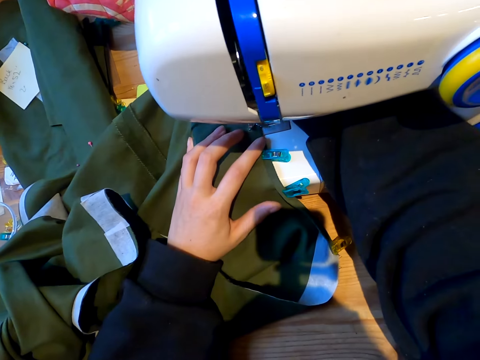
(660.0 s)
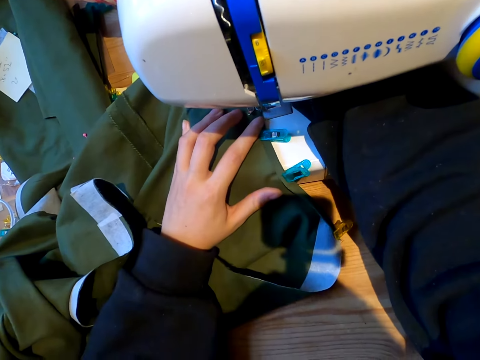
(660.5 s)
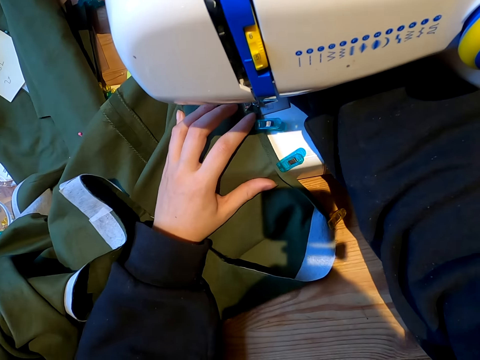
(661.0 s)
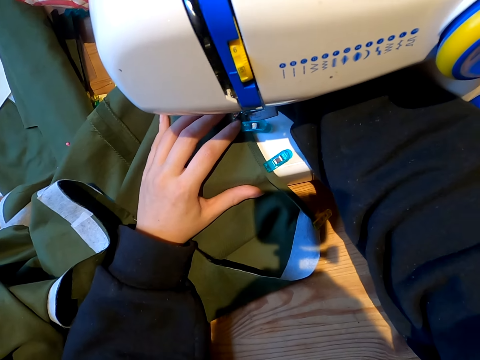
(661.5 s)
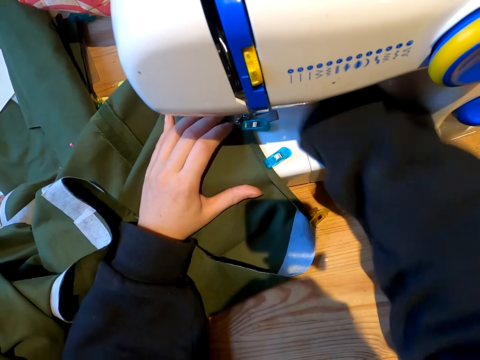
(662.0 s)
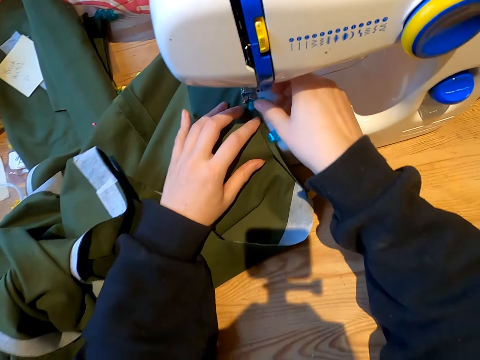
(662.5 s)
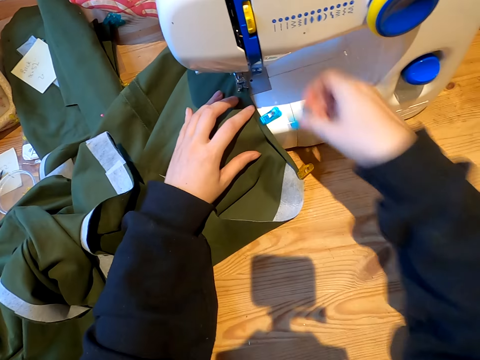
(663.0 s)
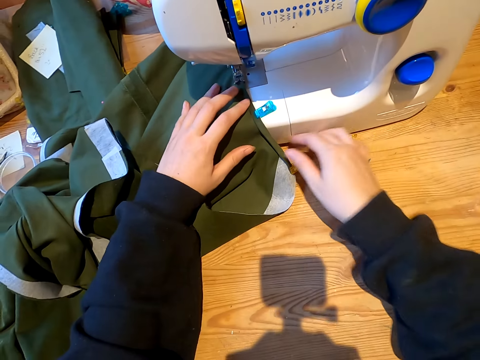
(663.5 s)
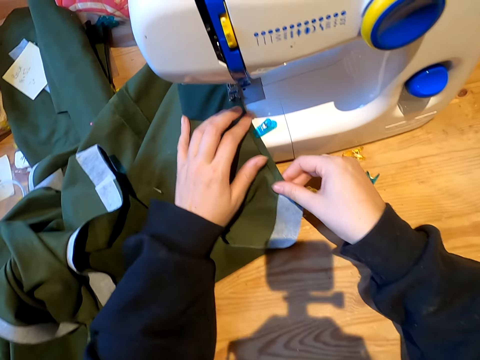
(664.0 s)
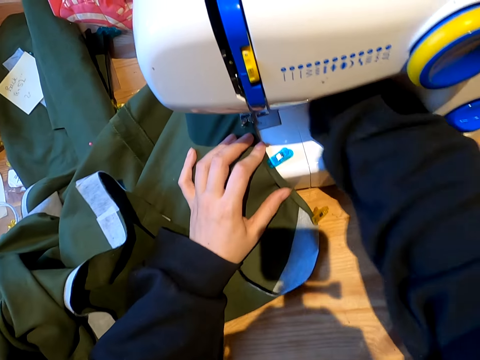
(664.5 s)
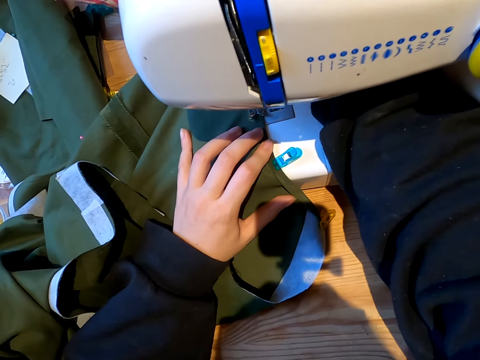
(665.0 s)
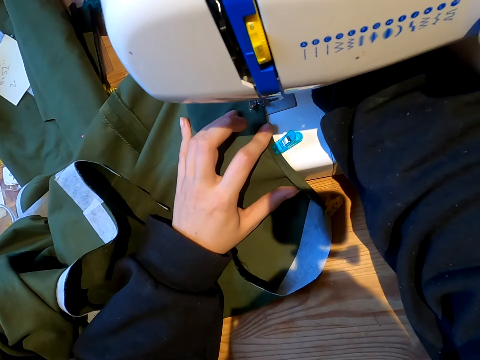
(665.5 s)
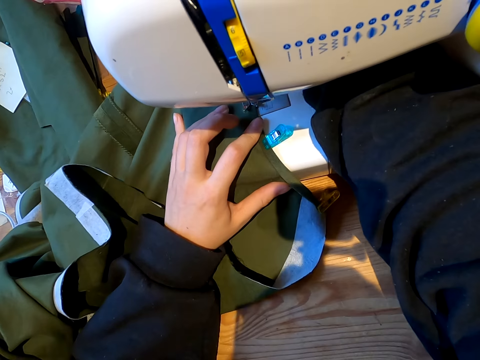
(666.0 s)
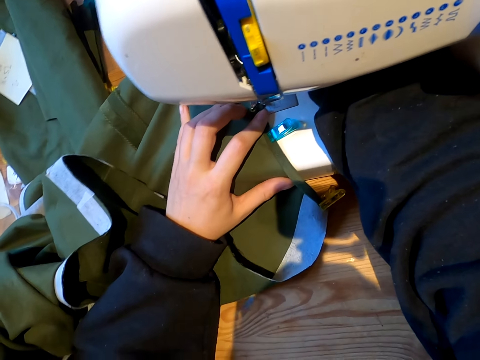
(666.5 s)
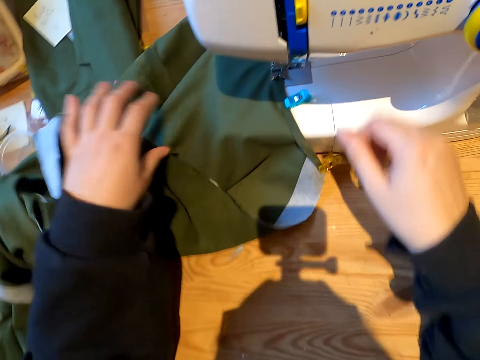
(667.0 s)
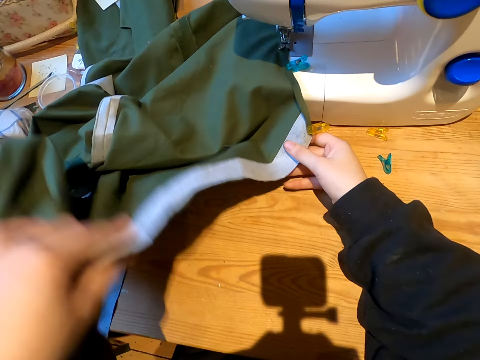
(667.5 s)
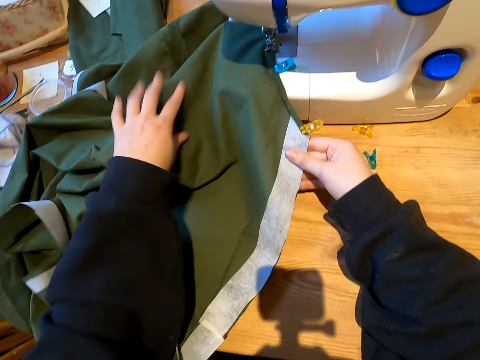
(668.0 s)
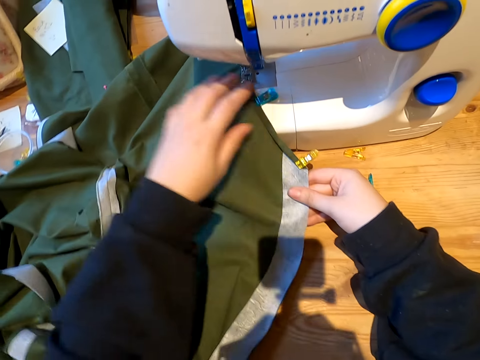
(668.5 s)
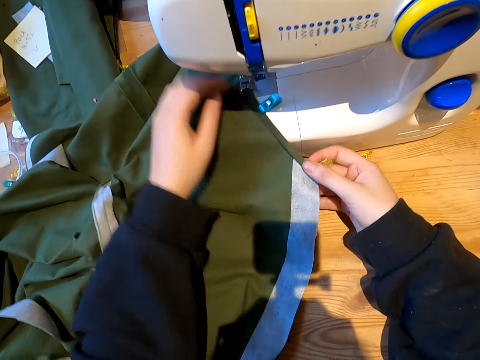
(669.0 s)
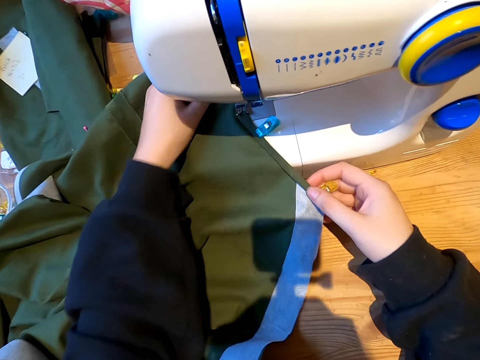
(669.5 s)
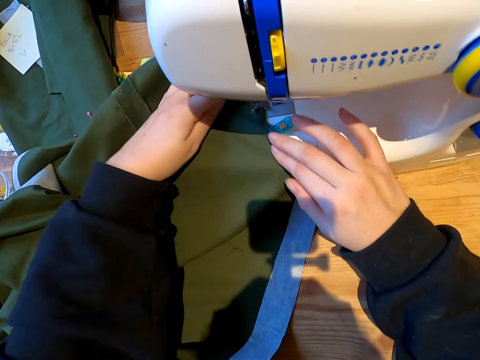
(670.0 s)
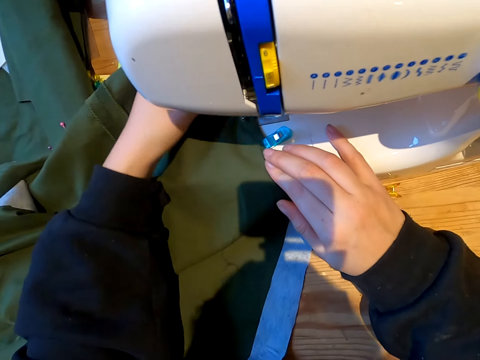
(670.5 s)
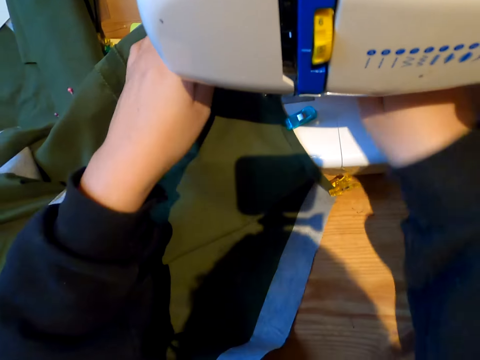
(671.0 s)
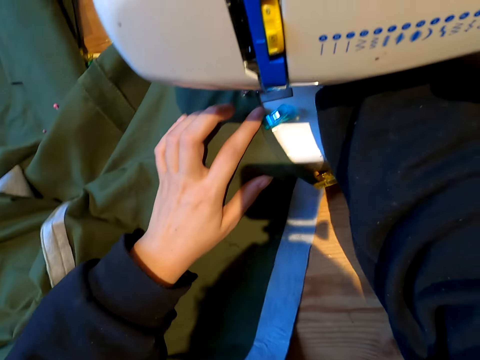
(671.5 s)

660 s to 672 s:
The camera wearer removes the peg from the cloth. They sew the cloth on the sewing machine. They straighten the cloth and stretch the cloth.

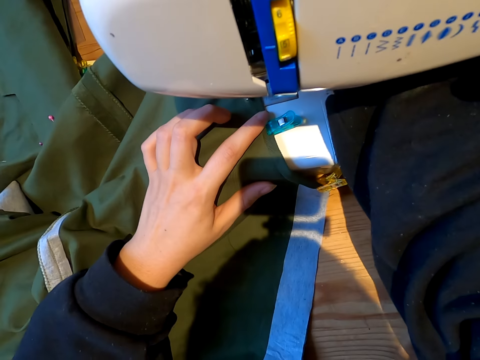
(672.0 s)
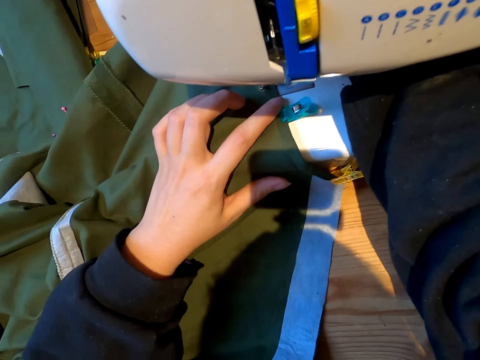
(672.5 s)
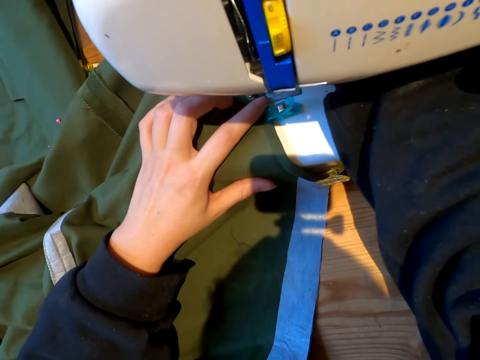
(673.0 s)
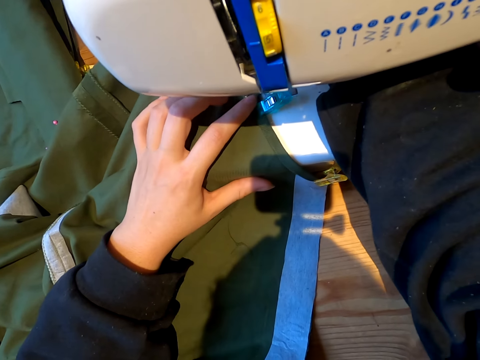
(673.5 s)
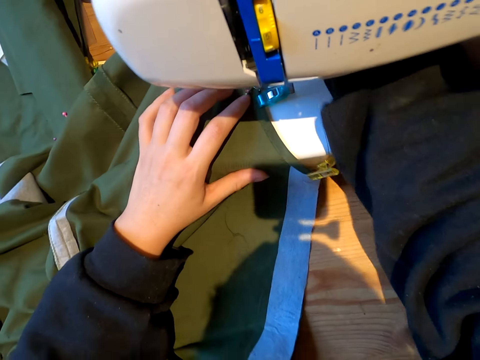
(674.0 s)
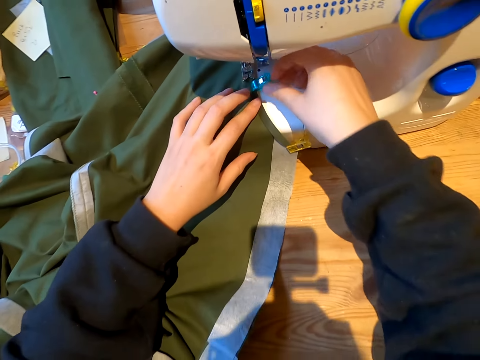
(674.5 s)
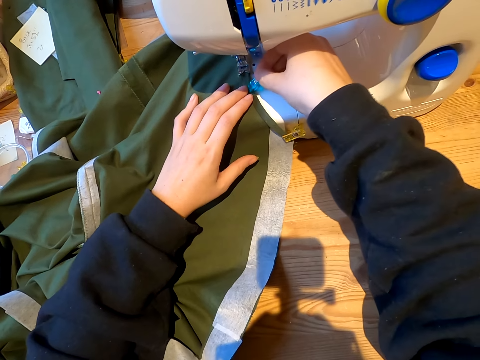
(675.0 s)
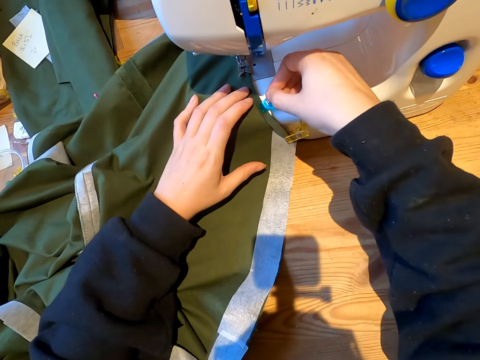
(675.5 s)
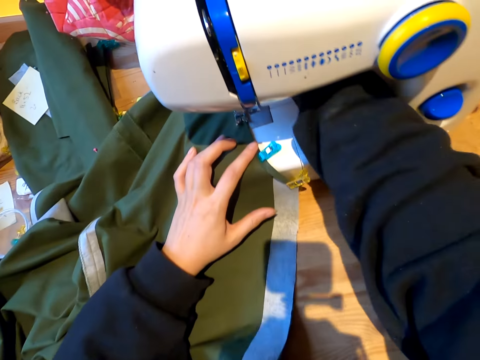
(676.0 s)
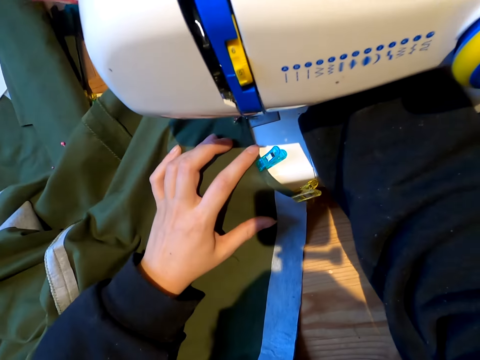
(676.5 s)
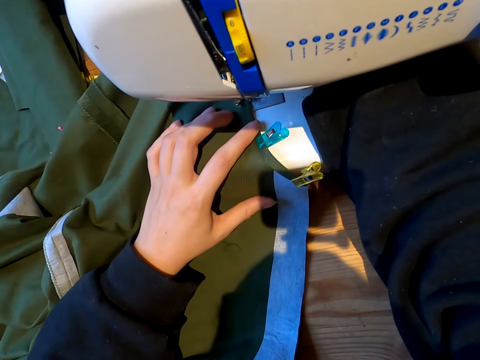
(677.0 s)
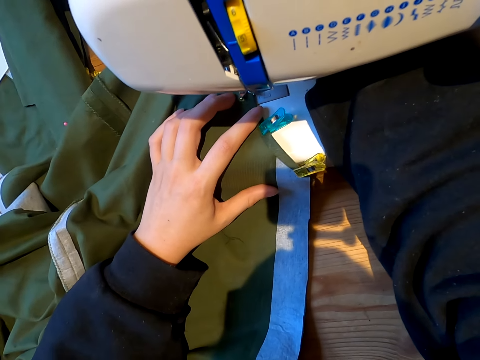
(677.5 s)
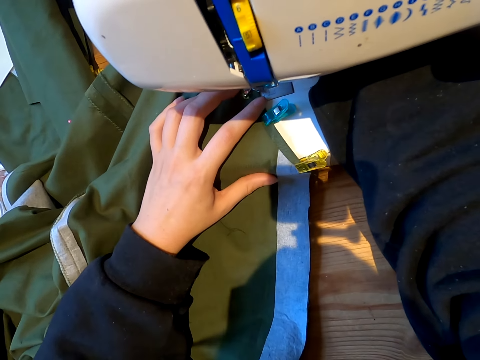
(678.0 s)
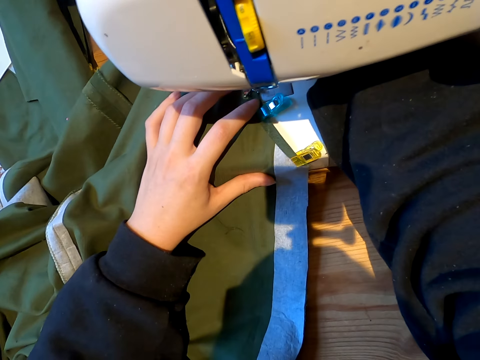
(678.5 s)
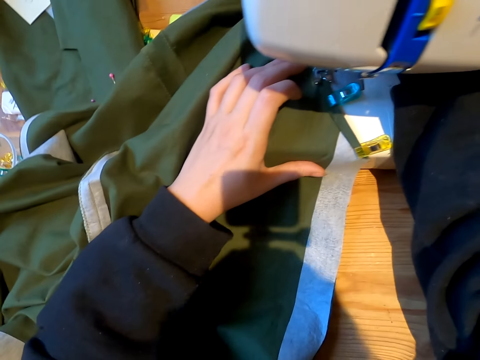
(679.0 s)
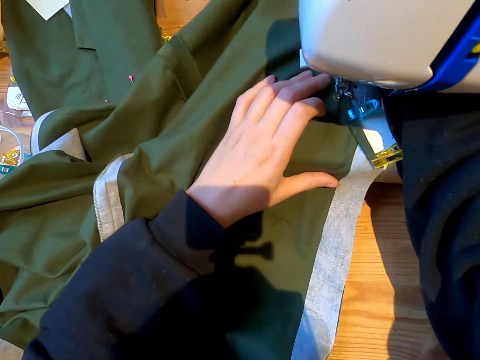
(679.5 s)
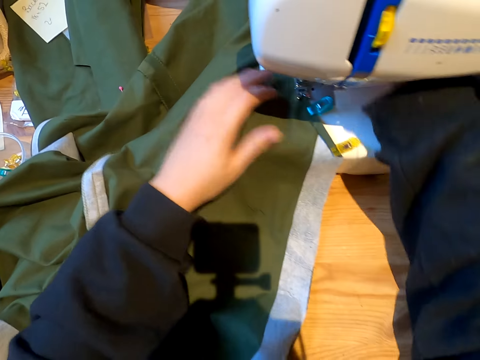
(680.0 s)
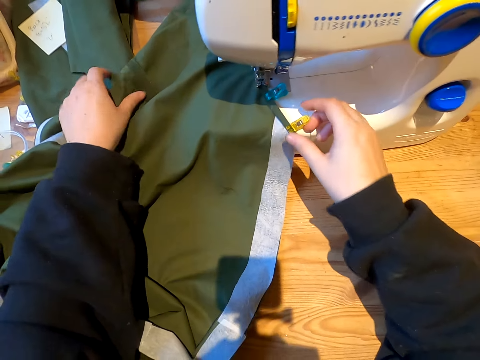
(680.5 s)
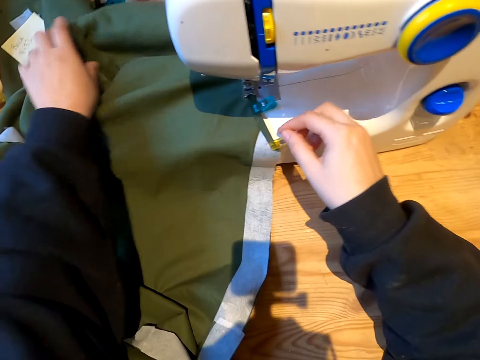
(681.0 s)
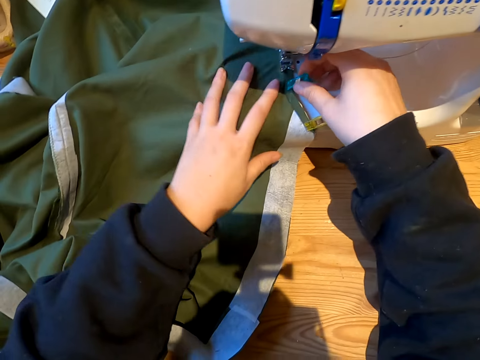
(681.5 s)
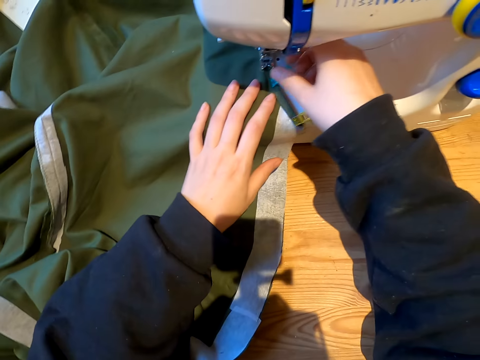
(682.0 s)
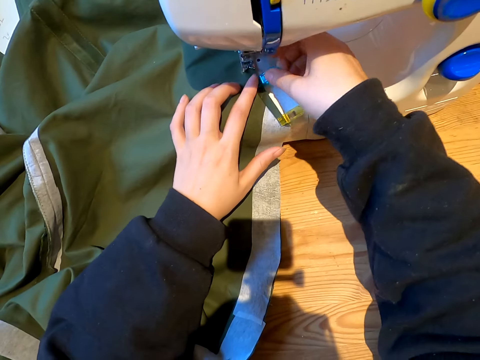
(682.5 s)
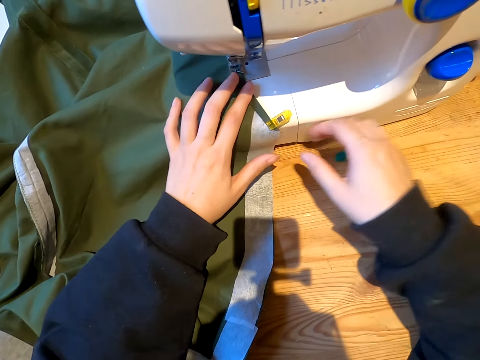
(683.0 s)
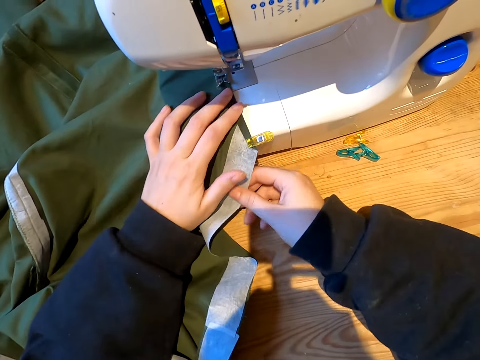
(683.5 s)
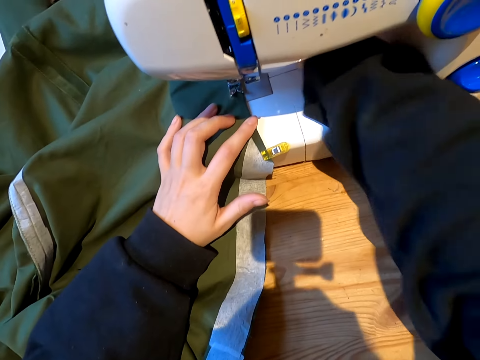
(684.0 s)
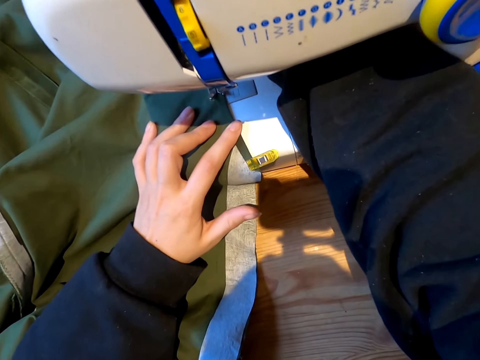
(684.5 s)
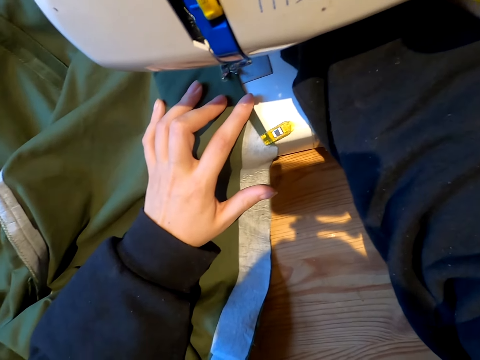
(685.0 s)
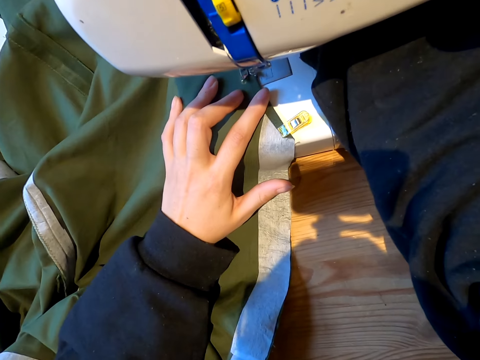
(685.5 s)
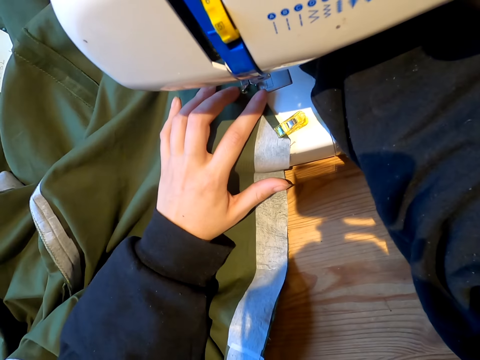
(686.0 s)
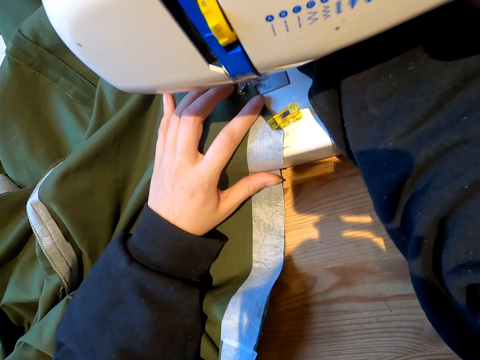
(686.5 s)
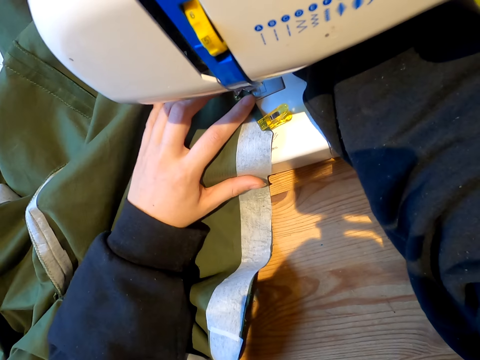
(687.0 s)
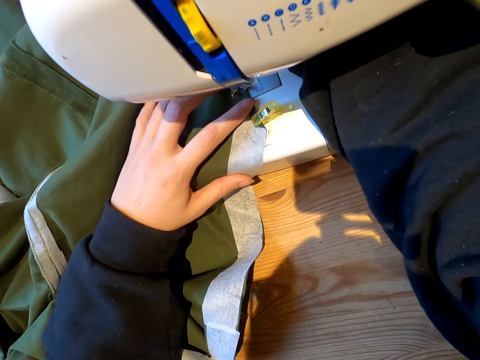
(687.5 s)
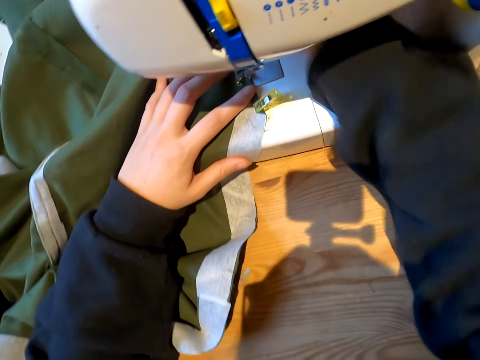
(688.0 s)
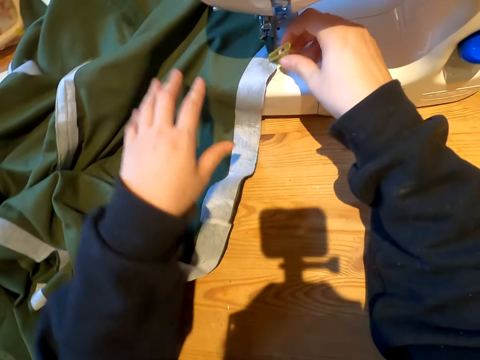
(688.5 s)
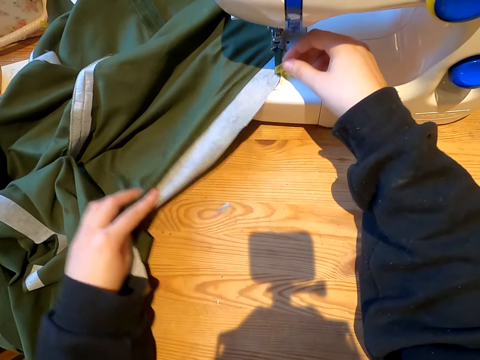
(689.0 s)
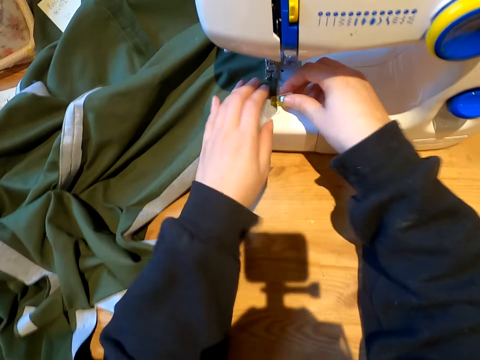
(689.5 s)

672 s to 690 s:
The camera wearer sews the cloth on the sewing machine. They remove the peg from the cloth. They sew the cloth. They straighten the cloth. They remove the peg from the cloth. They sew the cloth with the sewing machine.
